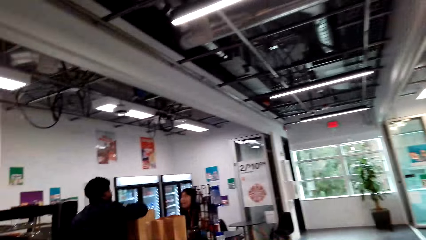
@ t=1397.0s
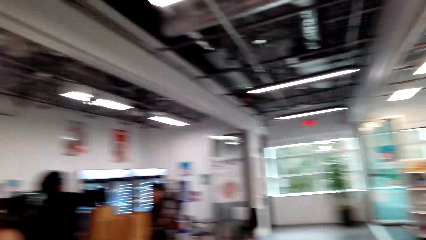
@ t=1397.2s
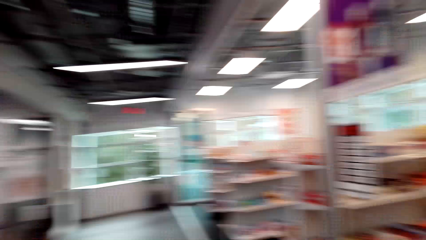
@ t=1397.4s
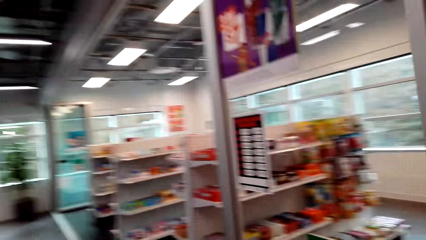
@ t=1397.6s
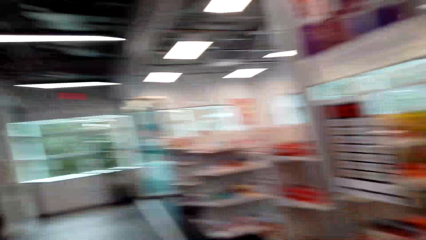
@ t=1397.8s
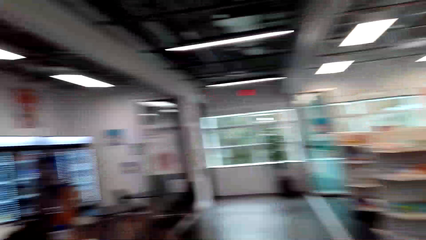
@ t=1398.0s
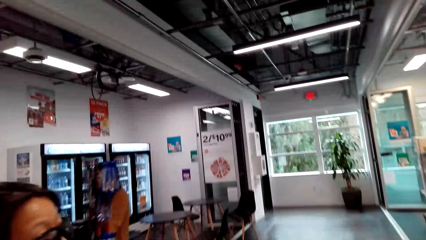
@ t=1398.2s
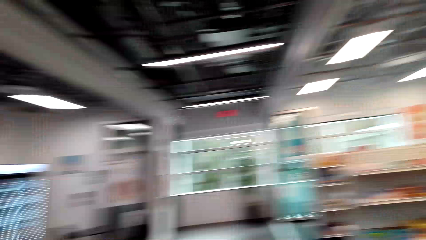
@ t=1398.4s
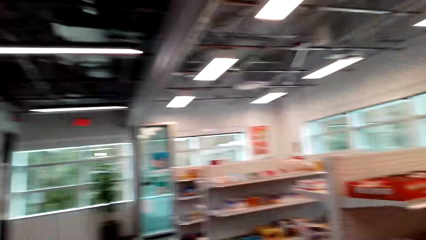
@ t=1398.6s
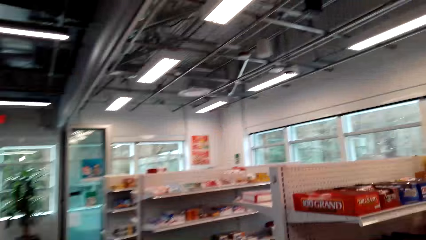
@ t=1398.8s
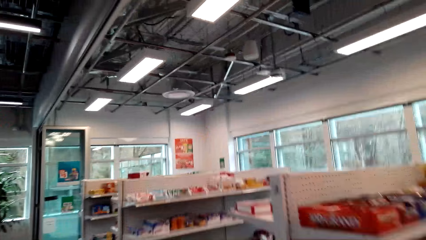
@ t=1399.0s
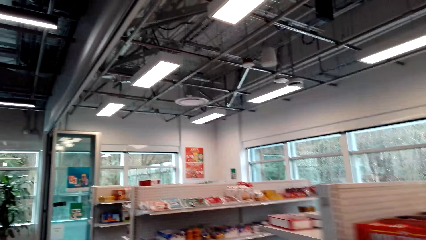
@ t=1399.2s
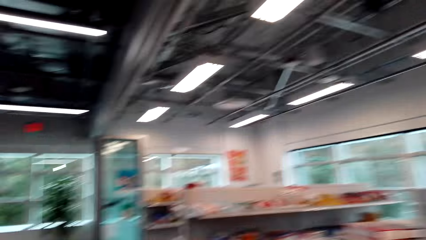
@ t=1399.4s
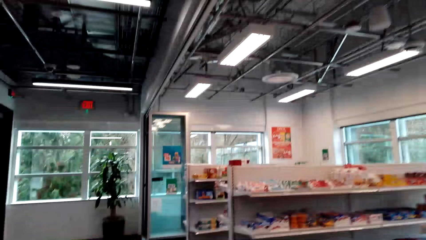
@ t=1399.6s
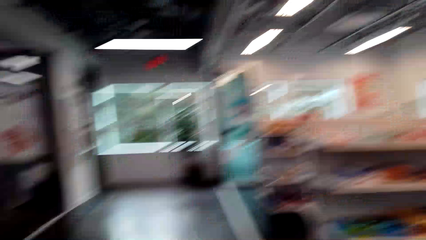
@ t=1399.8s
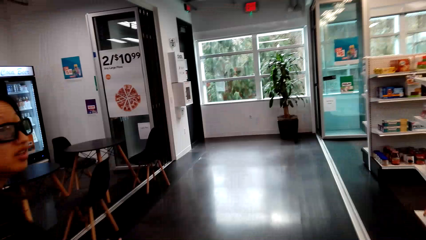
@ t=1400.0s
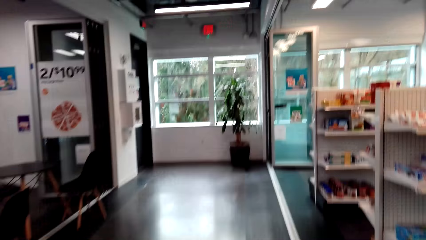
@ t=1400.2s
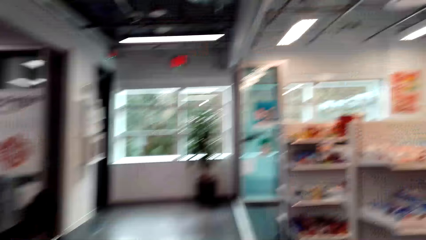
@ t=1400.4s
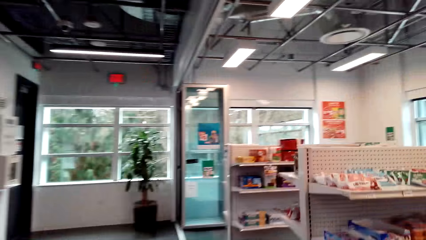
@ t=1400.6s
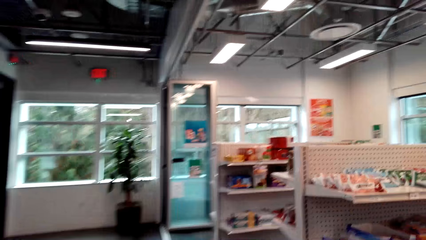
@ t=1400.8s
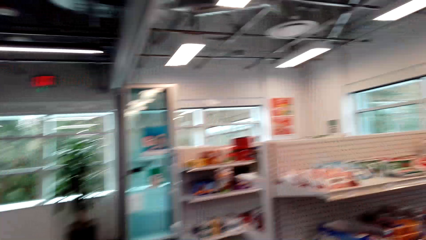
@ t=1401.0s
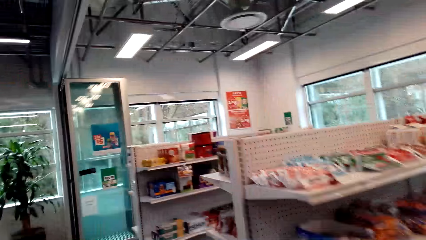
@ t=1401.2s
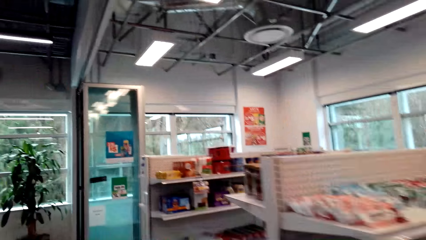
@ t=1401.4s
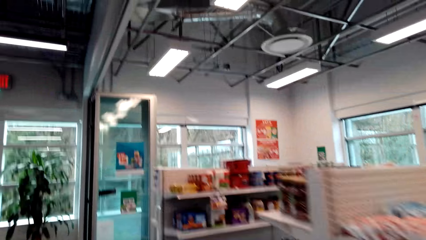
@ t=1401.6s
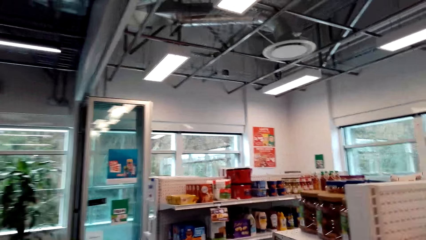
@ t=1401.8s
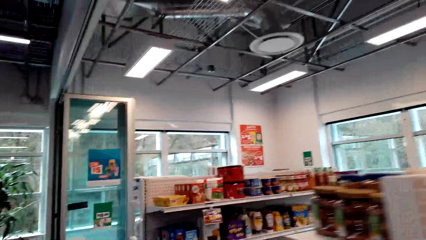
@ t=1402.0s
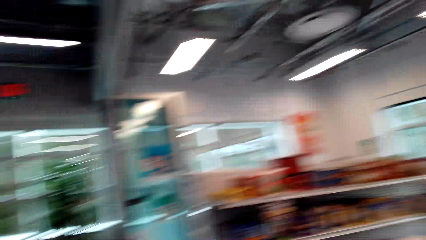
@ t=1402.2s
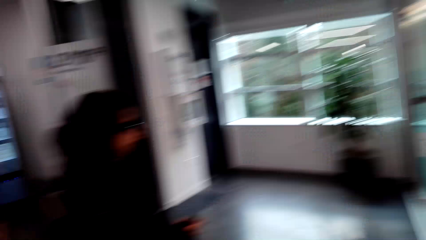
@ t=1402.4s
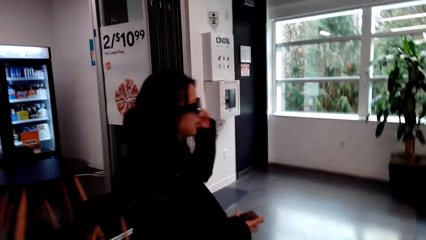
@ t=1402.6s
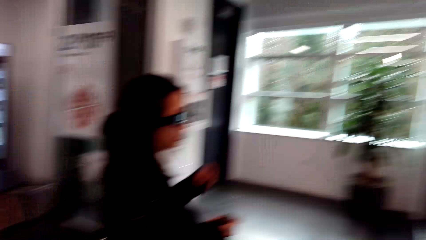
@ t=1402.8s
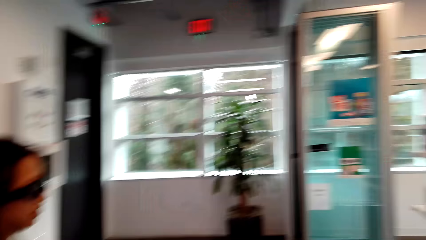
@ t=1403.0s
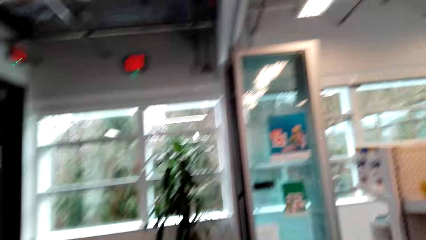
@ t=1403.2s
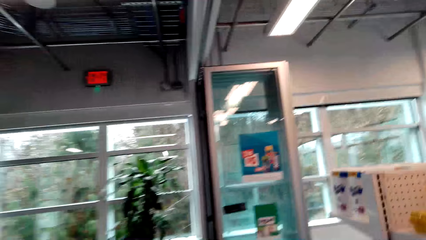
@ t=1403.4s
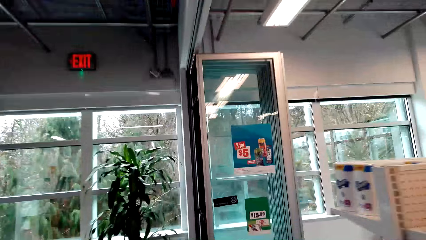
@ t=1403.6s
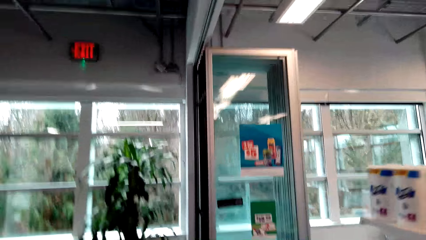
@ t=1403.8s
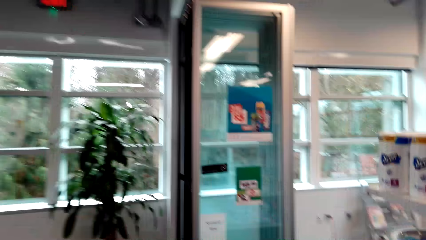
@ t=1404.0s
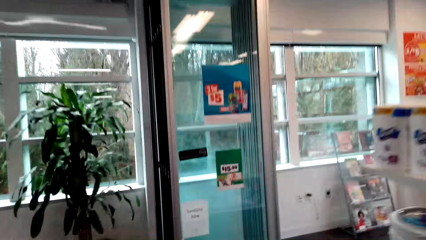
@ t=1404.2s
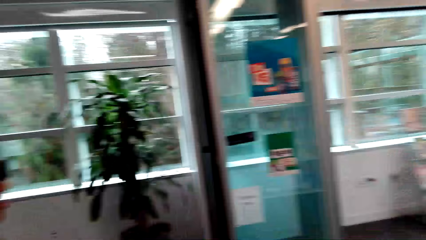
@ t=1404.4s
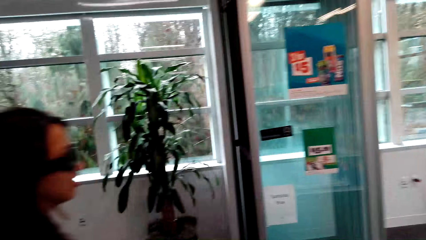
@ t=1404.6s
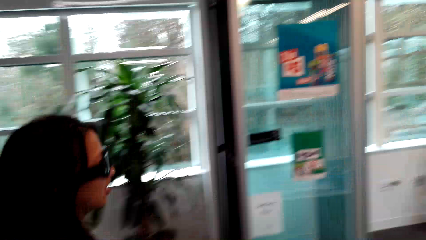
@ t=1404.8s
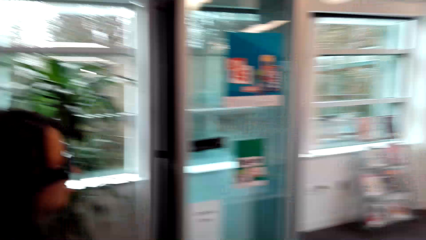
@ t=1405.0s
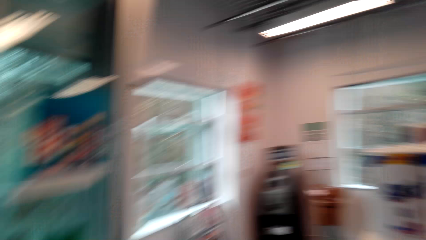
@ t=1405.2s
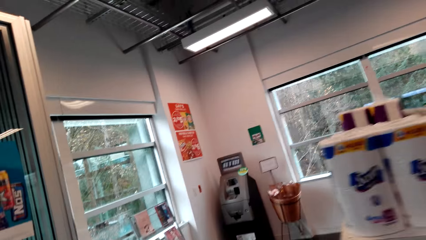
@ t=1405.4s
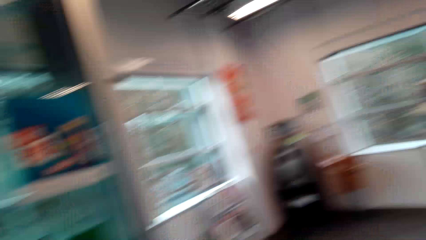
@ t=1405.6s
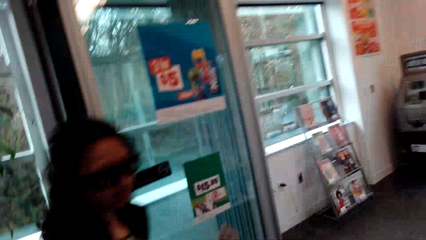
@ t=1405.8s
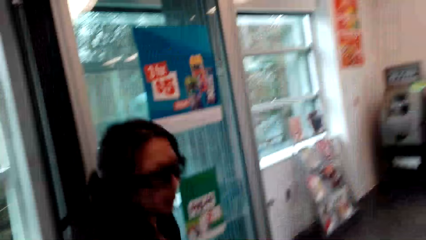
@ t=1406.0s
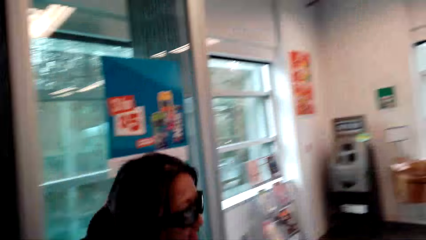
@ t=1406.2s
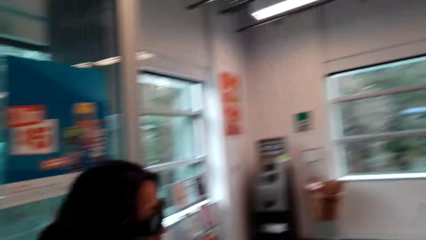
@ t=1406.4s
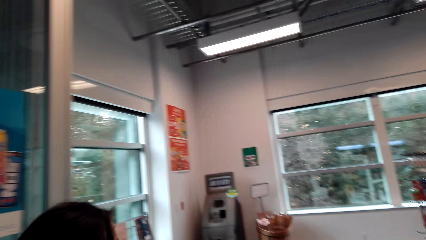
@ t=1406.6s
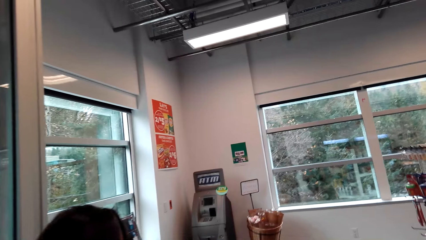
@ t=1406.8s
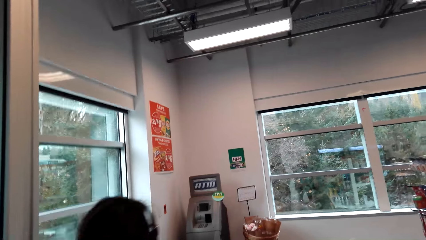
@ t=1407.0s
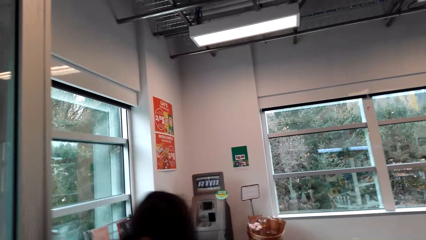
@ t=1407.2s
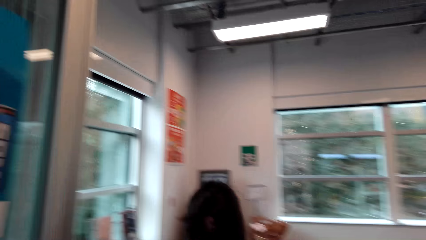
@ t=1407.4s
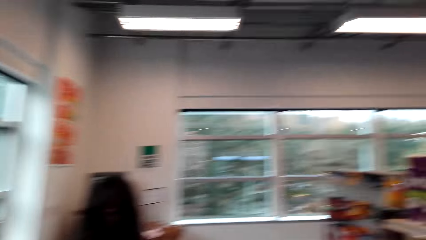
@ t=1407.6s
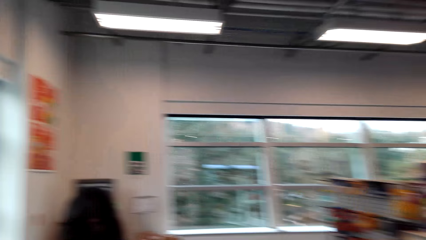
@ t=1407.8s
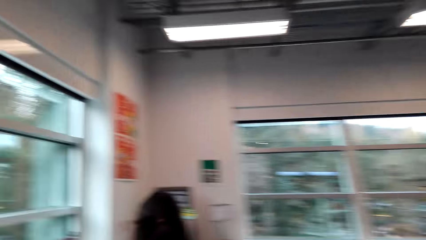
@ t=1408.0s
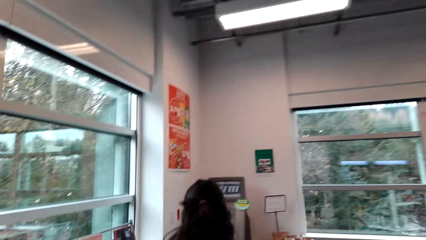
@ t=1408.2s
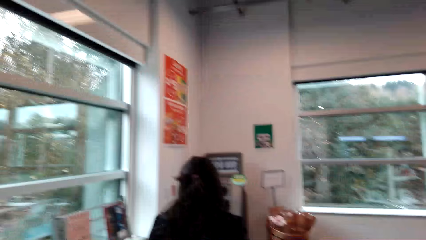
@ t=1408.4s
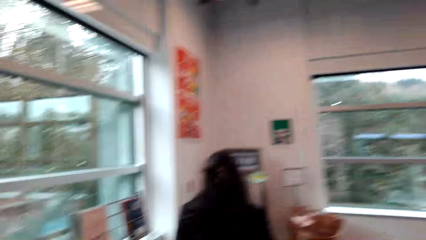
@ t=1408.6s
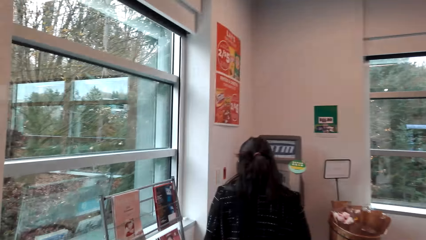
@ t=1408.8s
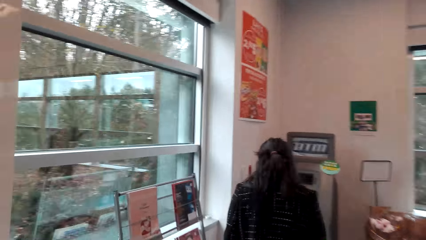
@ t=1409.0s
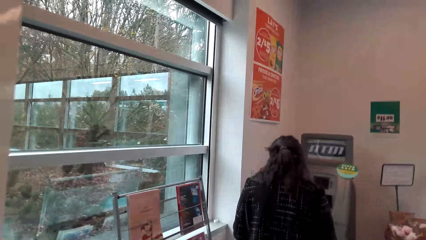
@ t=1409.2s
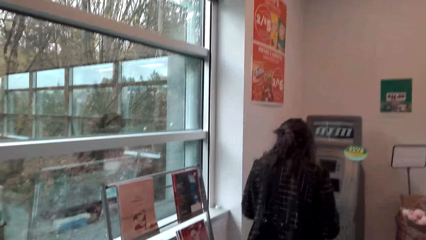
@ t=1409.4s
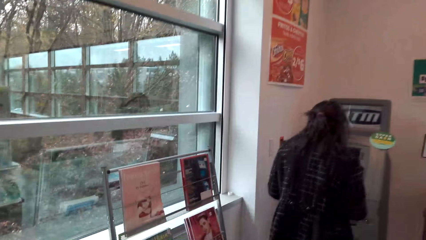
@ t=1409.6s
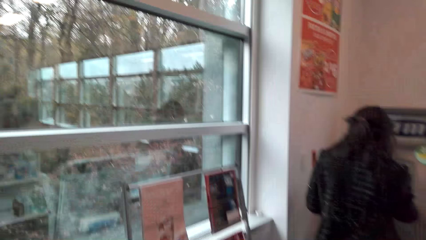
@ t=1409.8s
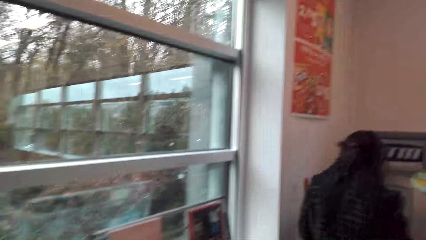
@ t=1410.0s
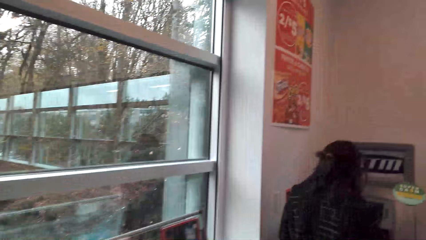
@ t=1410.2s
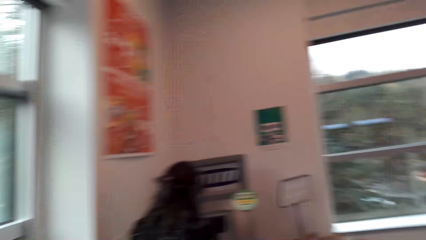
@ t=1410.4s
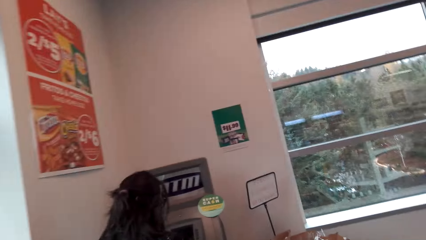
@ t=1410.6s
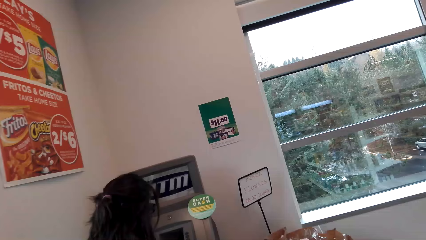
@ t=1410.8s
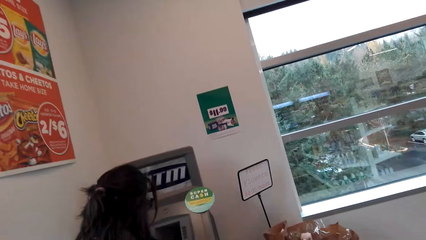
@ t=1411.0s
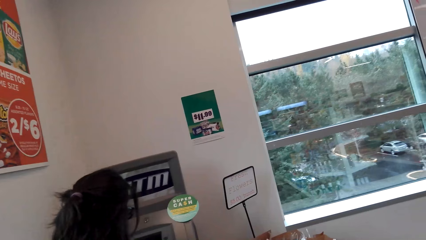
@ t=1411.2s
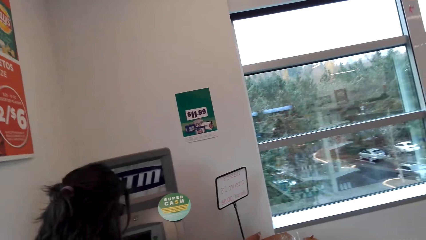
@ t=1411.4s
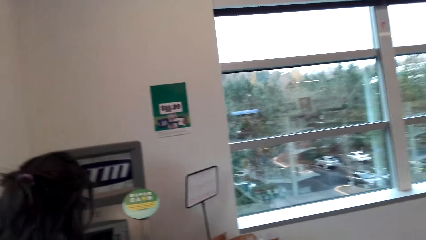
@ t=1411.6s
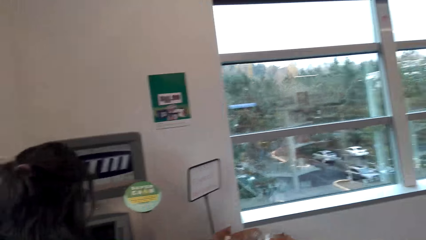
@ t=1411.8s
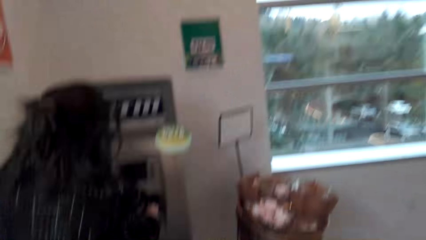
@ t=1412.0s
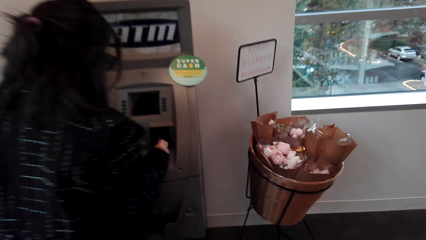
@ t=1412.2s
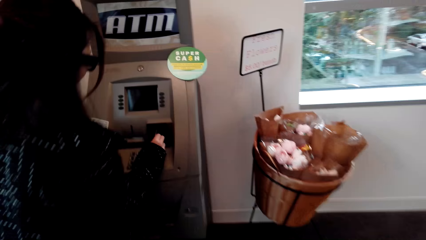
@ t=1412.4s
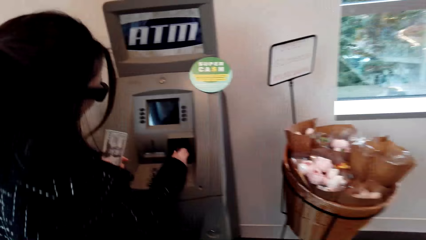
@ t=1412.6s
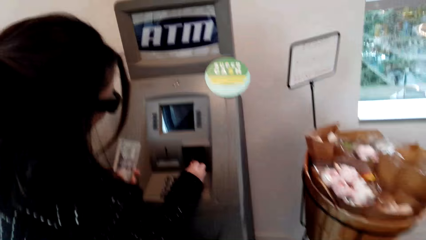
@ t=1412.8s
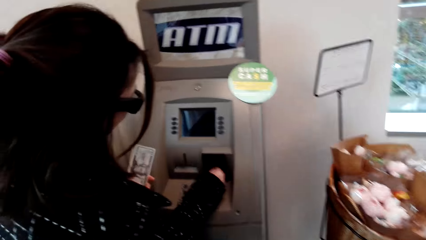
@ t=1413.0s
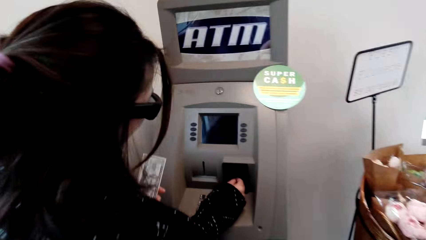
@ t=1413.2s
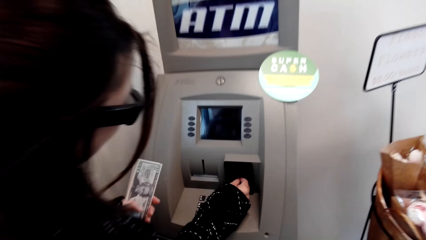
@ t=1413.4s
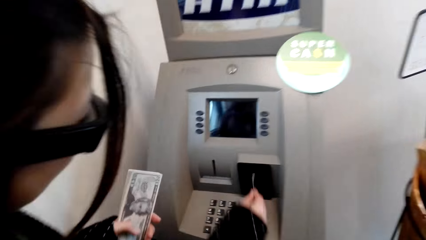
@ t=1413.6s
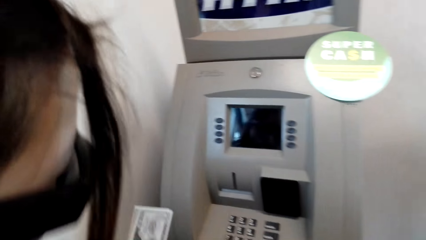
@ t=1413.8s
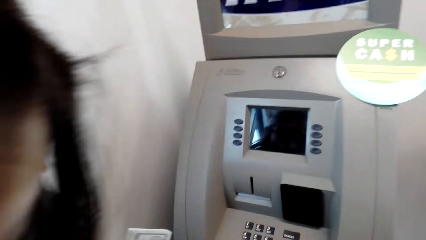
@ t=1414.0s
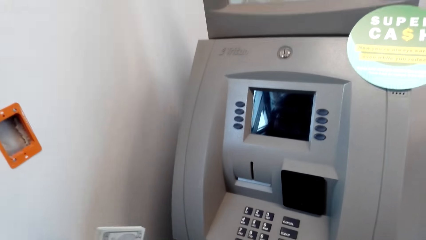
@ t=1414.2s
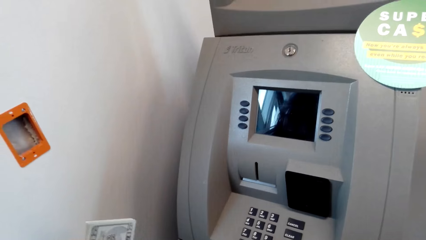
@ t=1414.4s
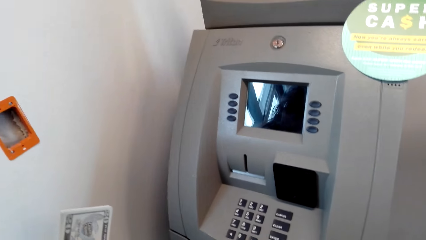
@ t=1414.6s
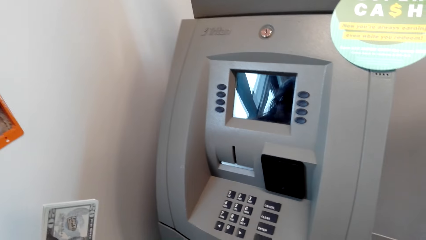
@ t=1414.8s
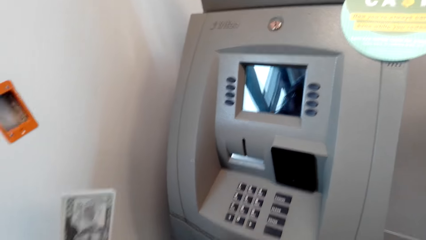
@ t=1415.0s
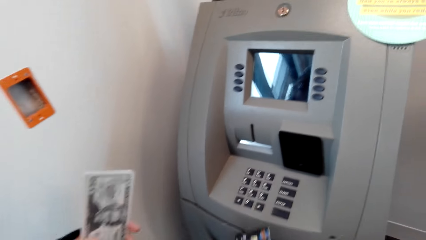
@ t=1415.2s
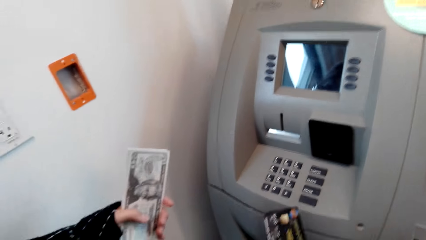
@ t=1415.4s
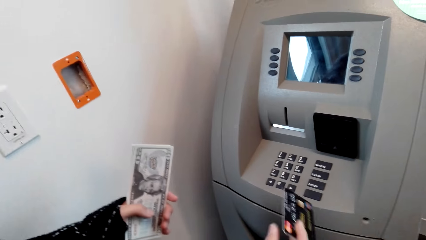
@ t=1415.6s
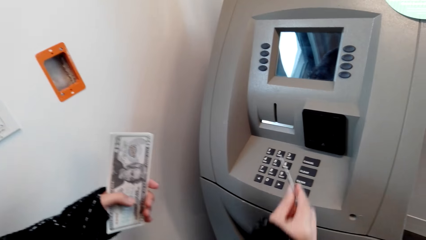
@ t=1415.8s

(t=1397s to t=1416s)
The camera wearer walks into the supermarket. They speak to a woman. They walk in the supermarket. They speak to the woman. The woman speaks to the camera wearer. The camera wearer speaks to the woman. The woman walks to the ATM. She speaks to the camera wearer. The woman swipes the card at the ATM machine. She inserts the card to the ATM machine.
